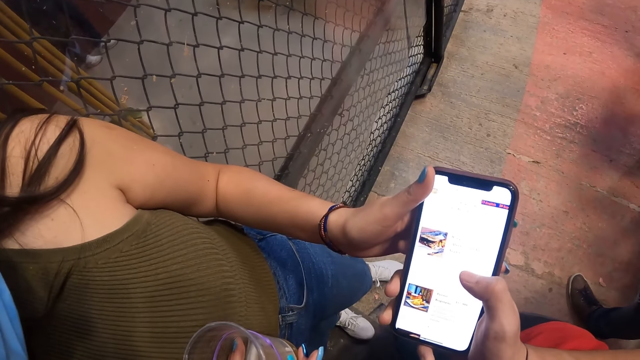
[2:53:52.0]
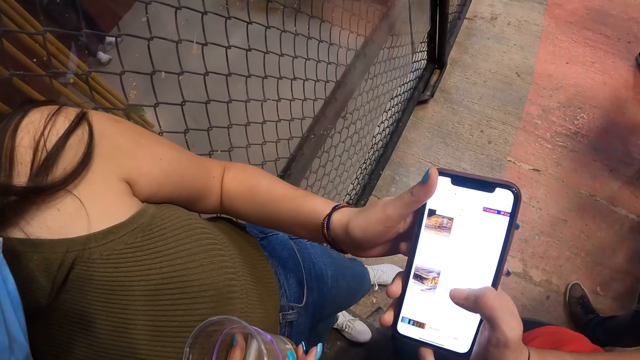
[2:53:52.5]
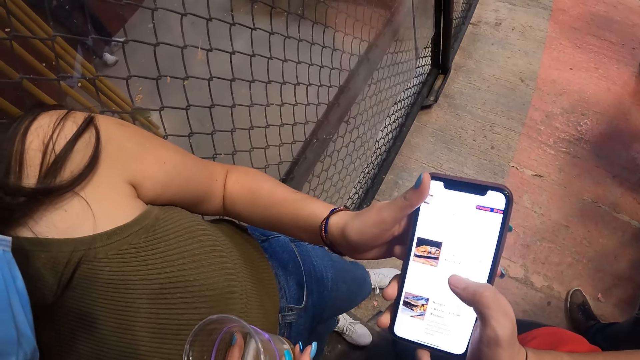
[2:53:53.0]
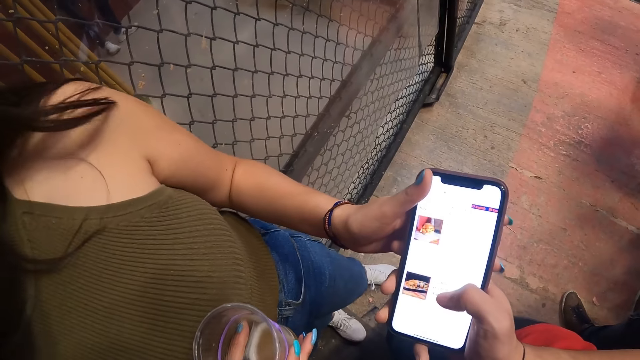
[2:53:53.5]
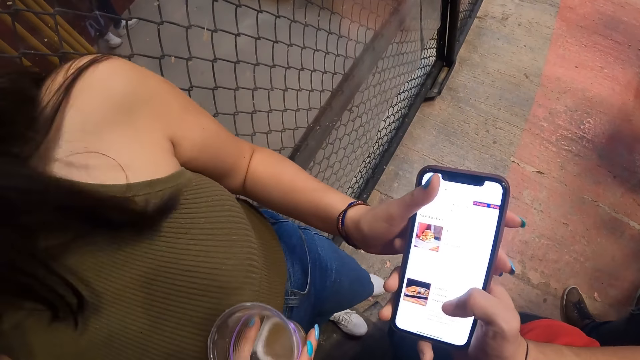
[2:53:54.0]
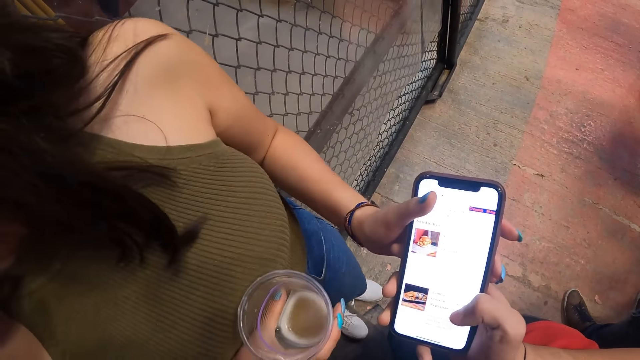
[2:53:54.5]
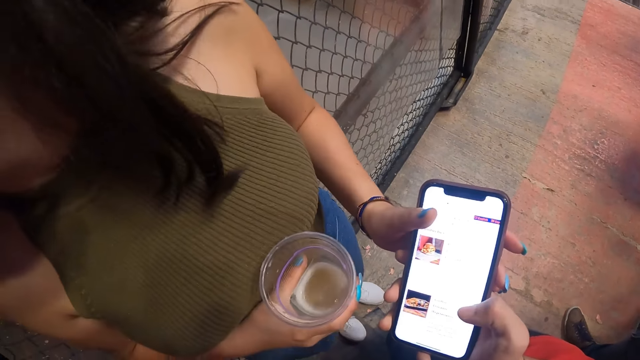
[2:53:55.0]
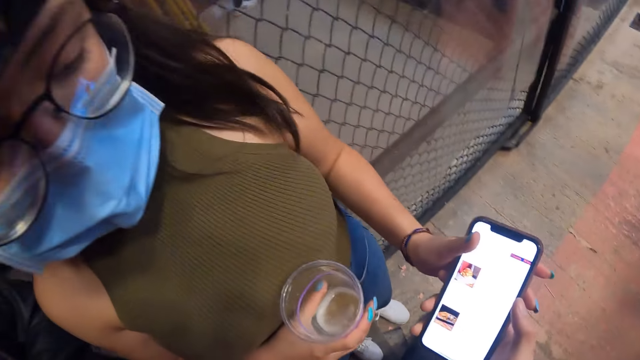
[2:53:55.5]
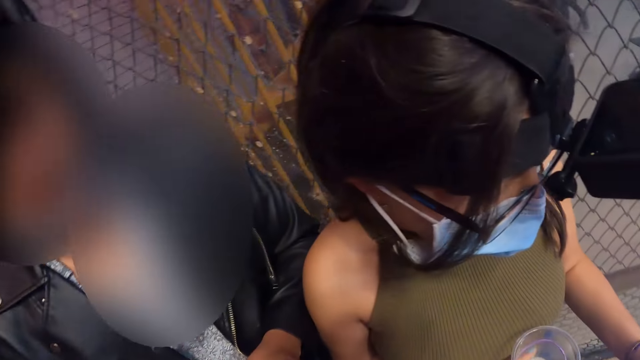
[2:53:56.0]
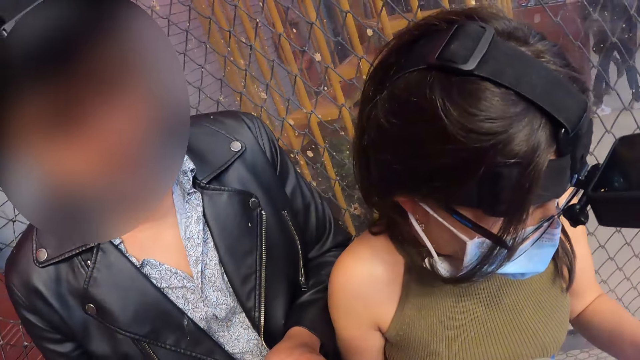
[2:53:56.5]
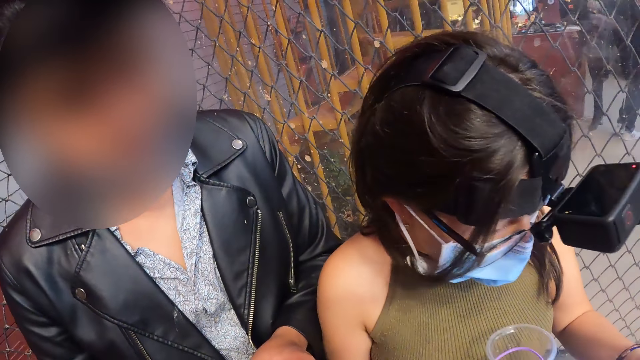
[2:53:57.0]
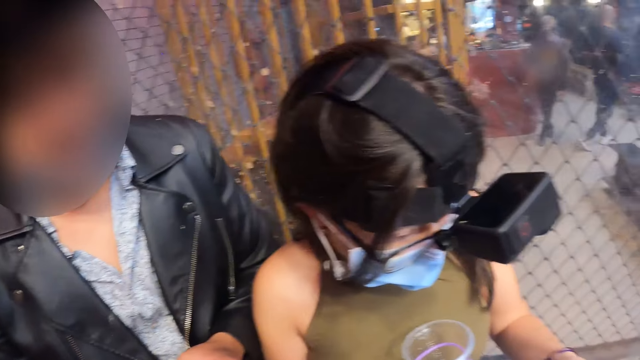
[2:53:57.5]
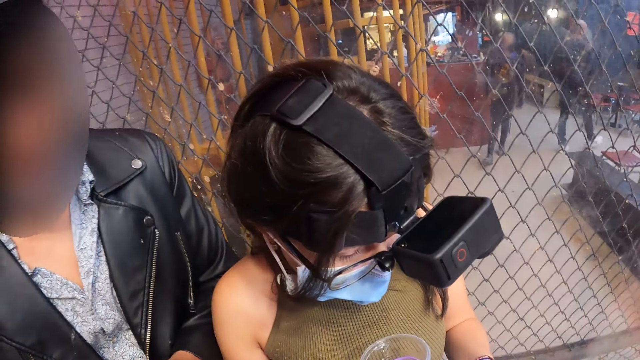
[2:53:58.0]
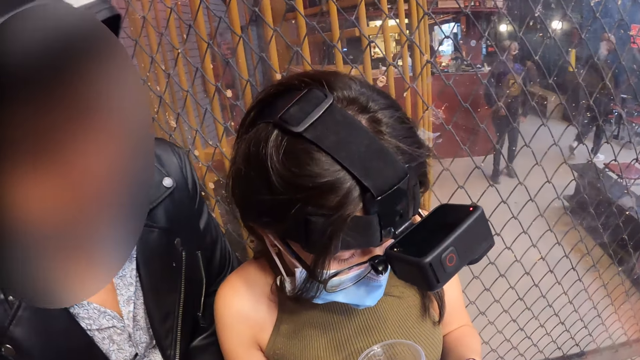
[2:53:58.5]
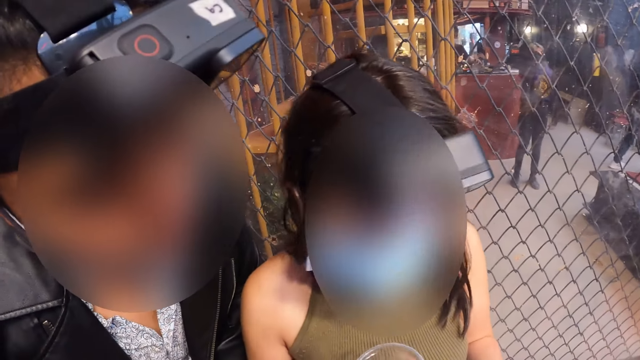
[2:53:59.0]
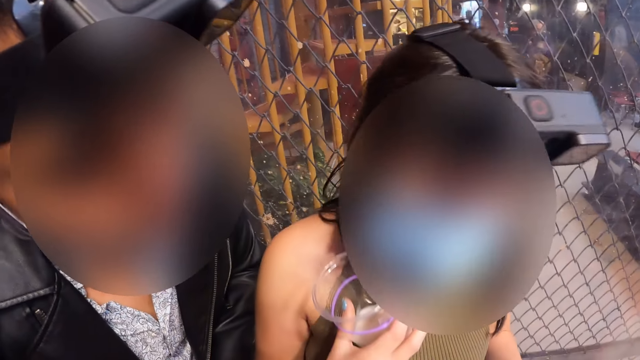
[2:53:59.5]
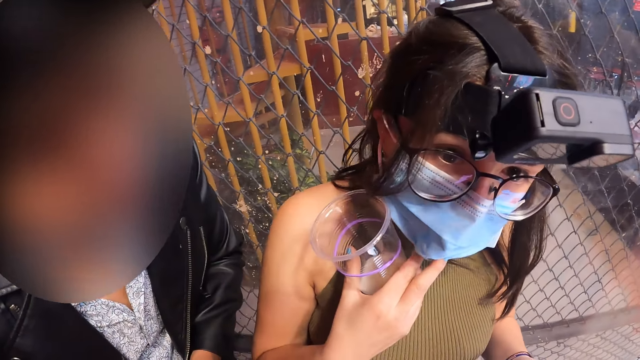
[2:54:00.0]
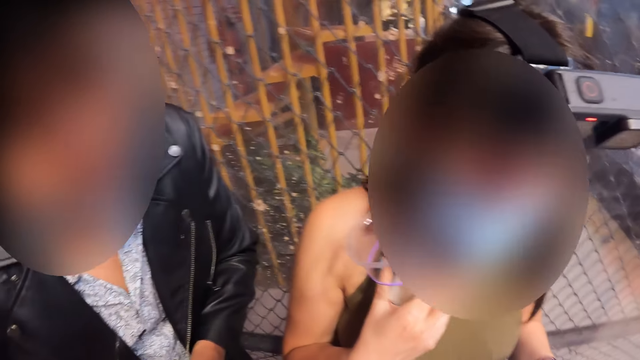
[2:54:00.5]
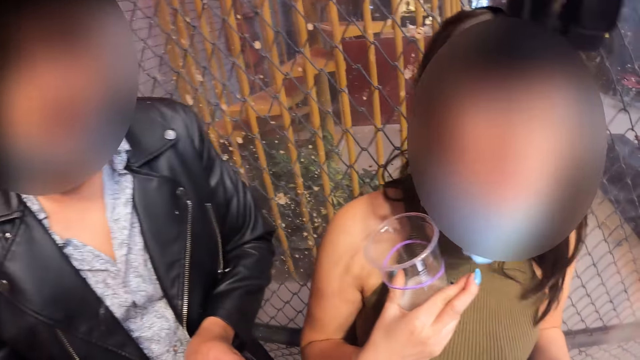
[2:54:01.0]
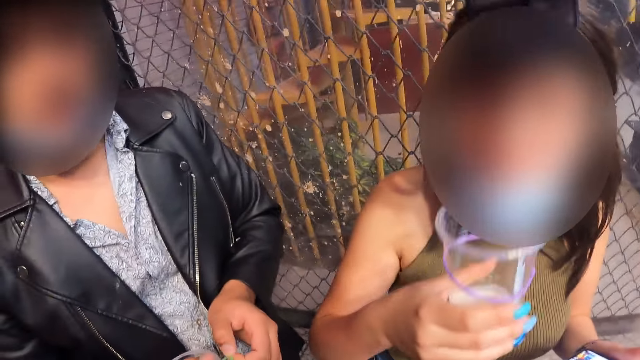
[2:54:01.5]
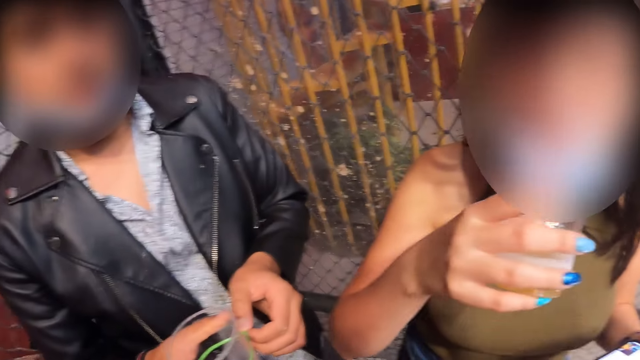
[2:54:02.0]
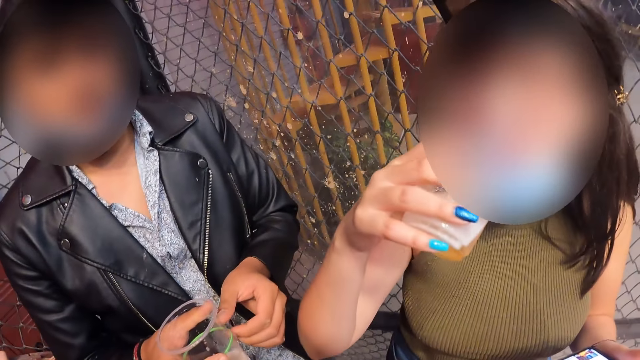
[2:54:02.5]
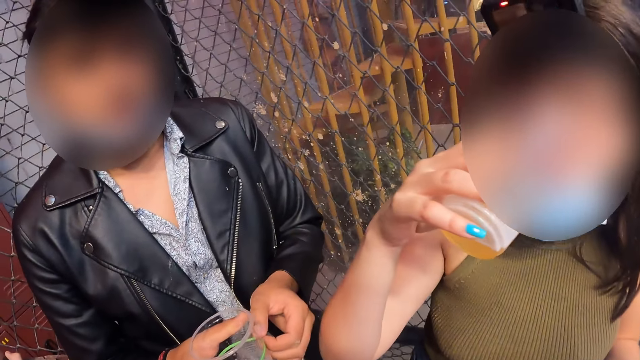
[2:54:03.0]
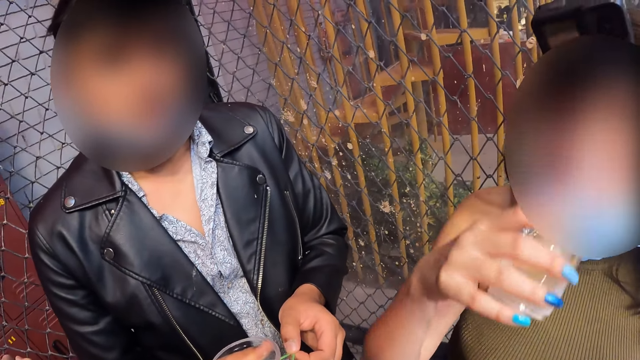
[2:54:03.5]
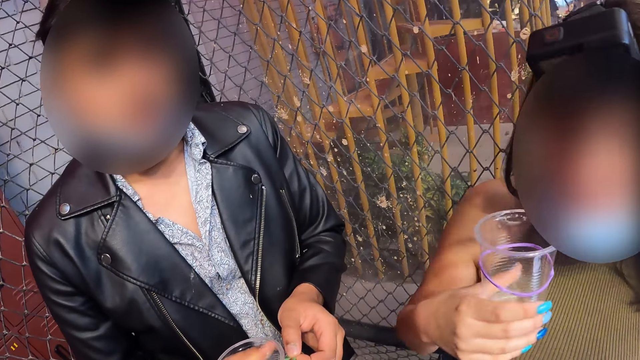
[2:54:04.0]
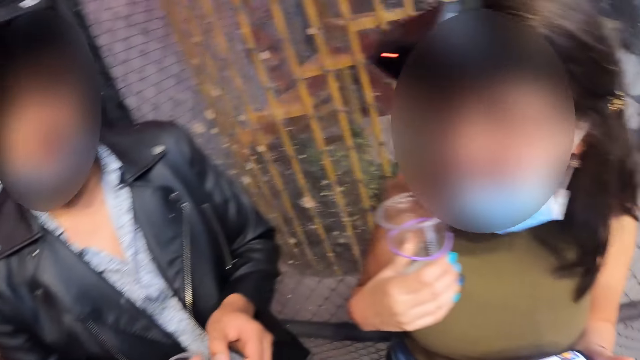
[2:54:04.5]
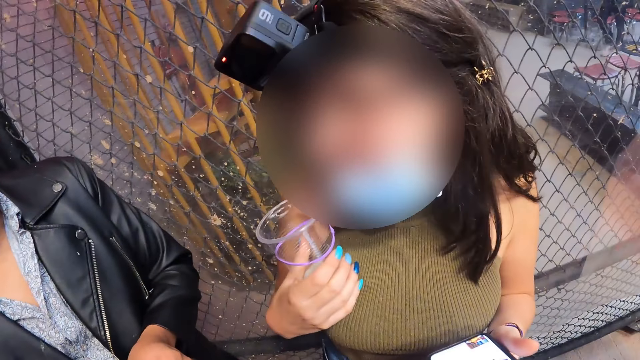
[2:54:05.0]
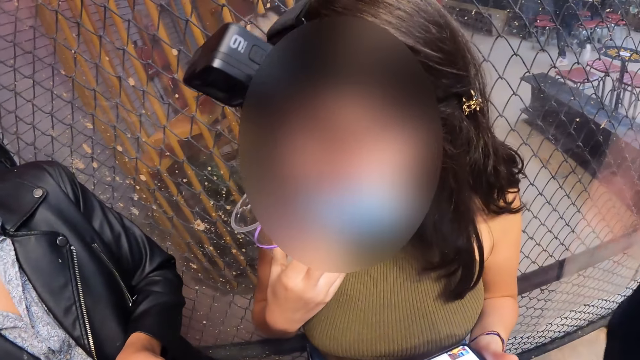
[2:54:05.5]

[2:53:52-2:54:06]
A man dialogues with the camera wearer. The woman pulls down the mask on her face with her right hand. The woman drinks from the cup of beer in her right hand.

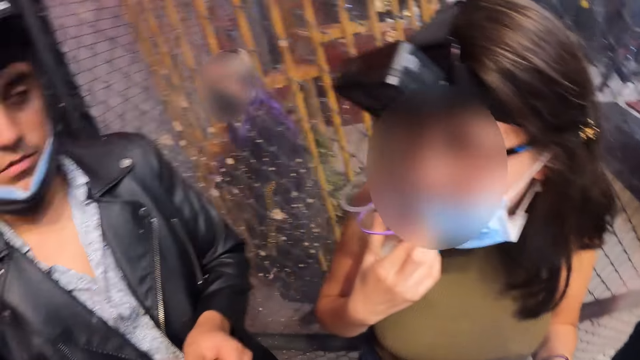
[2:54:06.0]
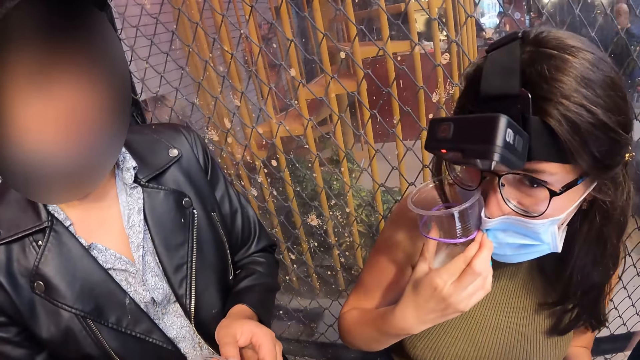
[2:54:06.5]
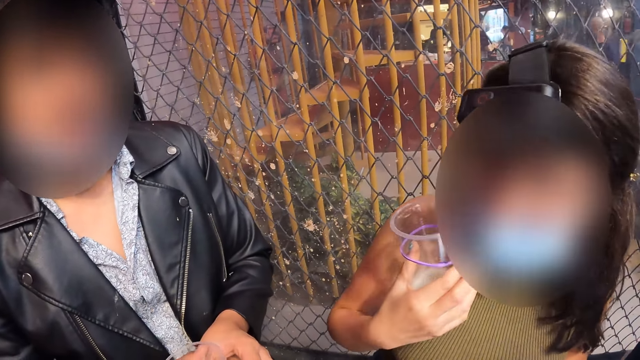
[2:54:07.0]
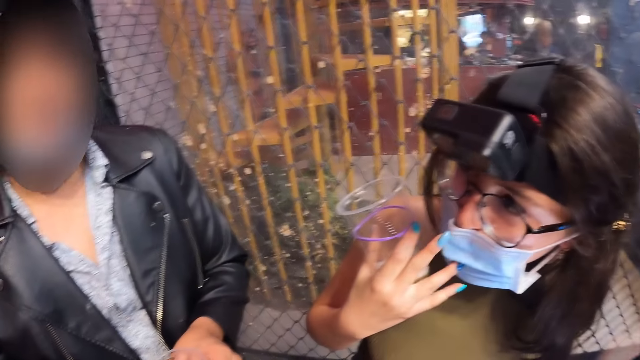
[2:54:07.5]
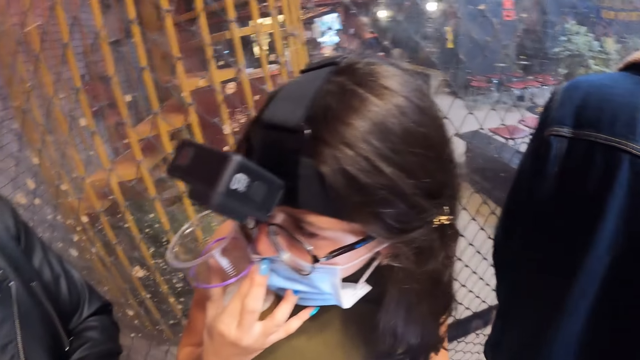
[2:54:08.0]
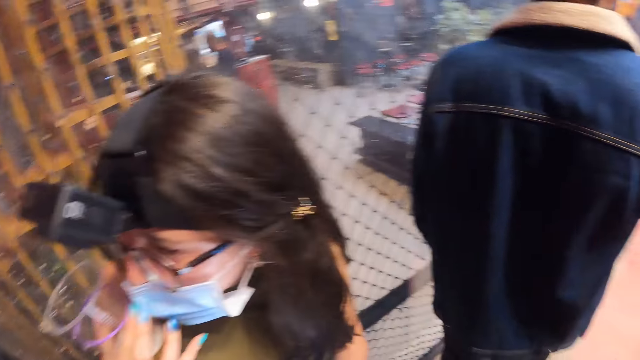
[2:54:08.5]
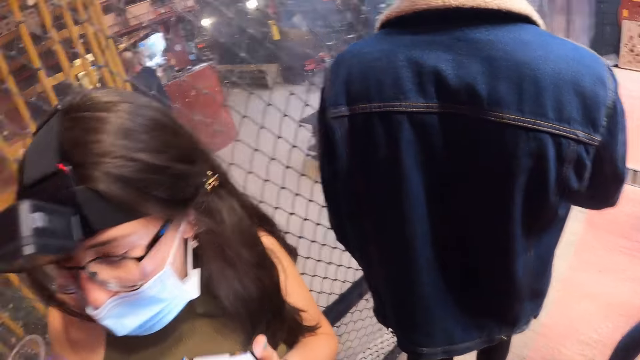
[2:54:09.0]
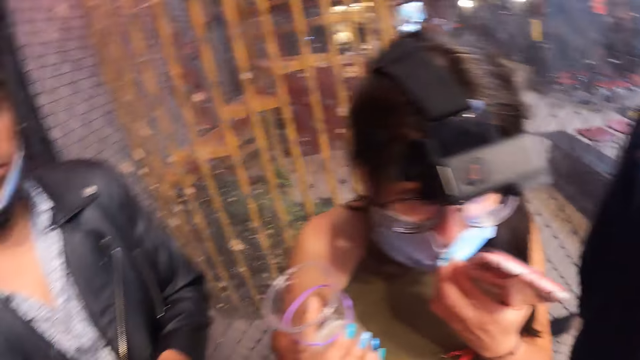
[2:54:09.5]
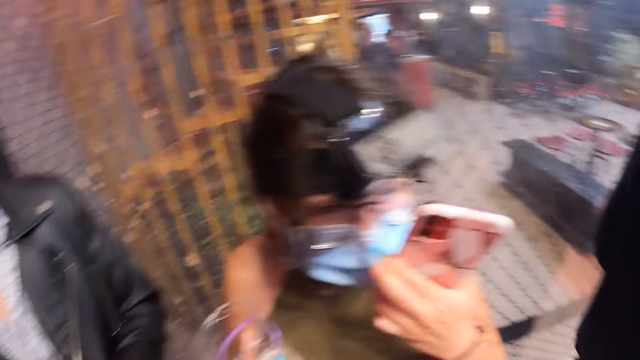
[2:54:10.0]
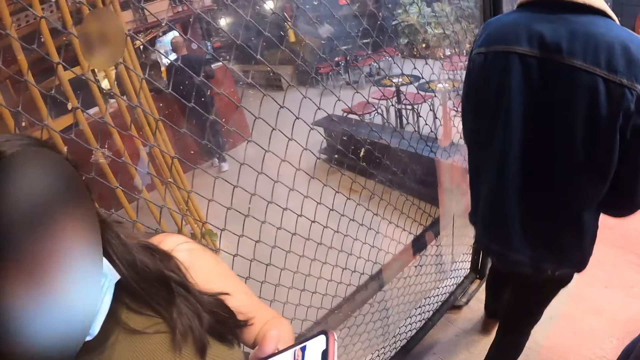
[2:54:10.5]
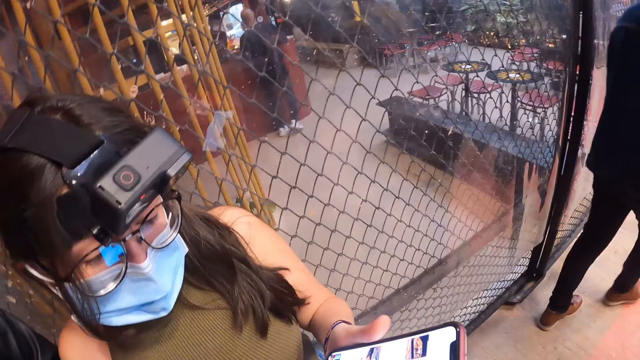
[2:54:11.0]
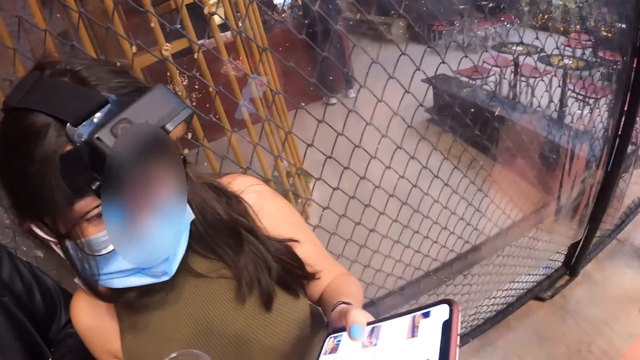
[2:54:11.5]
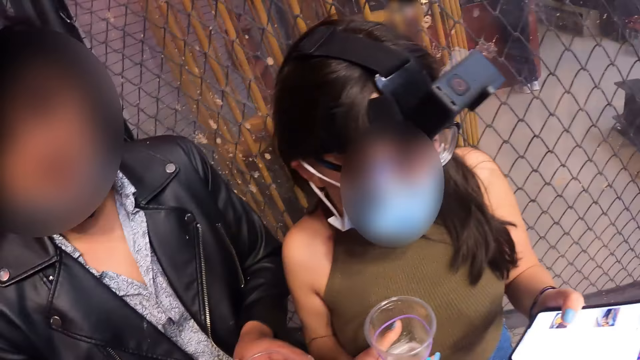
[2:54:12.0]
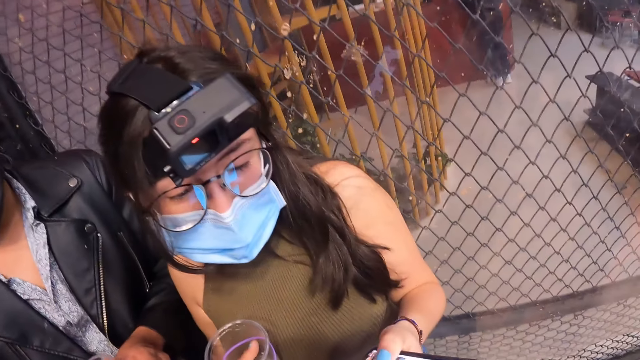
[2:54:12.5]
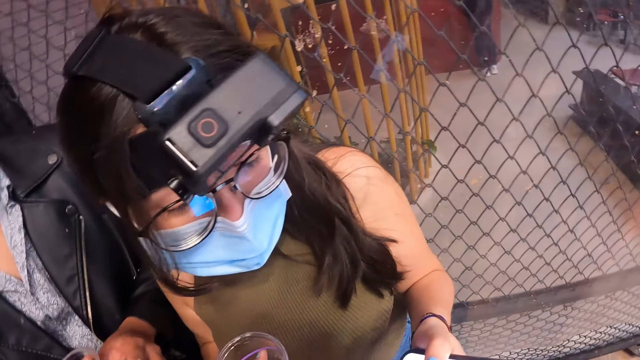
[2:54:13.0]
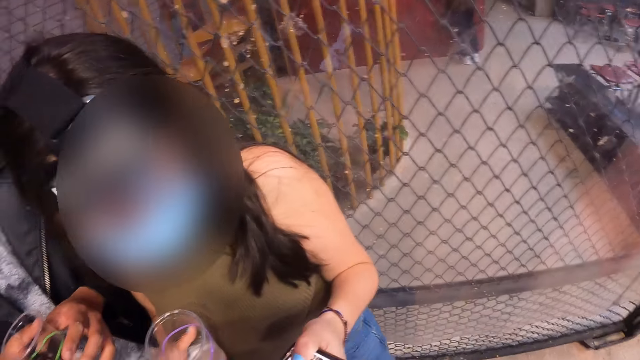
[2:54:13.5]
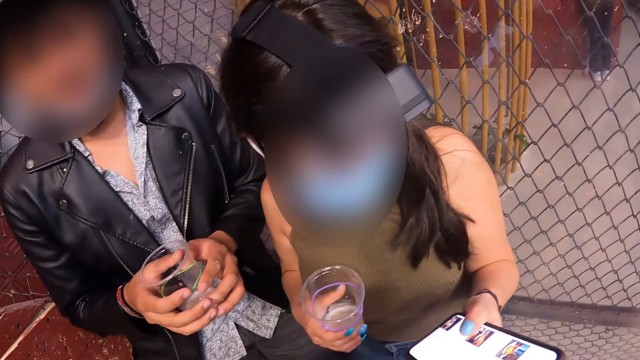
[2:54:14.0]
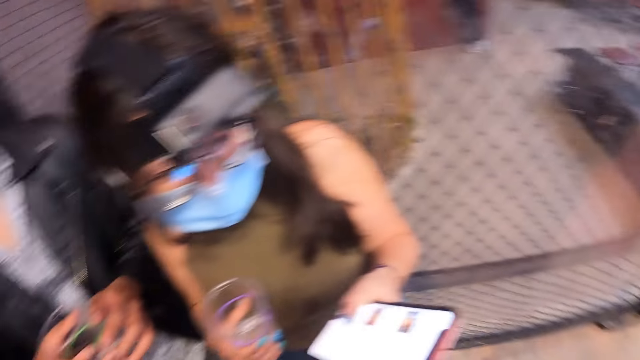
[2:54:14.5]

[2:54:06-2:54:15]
A man dialogues with the camera wearer. The woman raises the face mask on her face with her right hand. The woman raises the face mask on her face with her left hand. The woman operates the mobile phone with her left hand.
